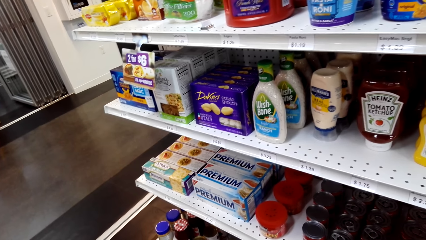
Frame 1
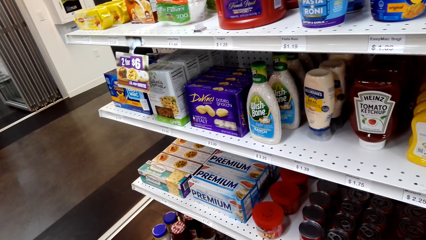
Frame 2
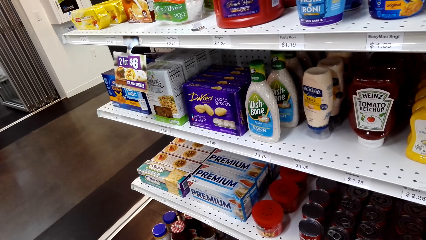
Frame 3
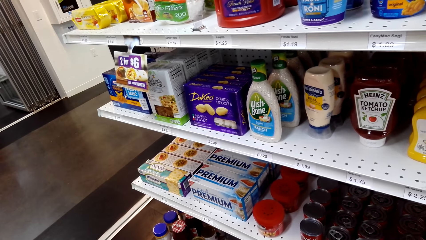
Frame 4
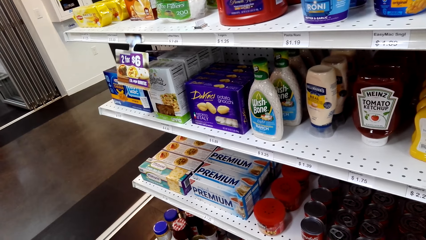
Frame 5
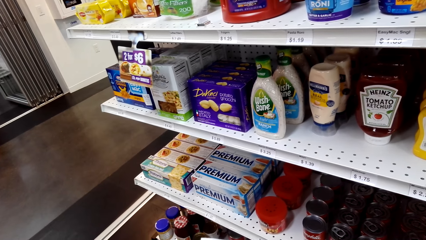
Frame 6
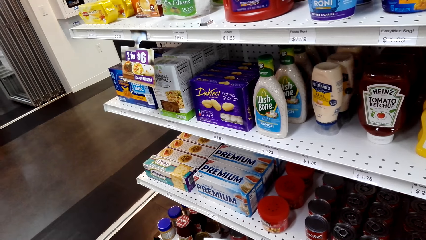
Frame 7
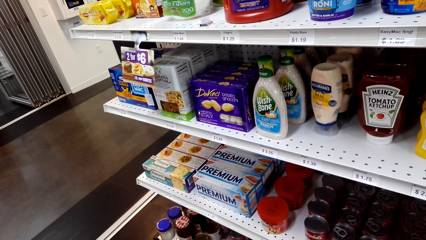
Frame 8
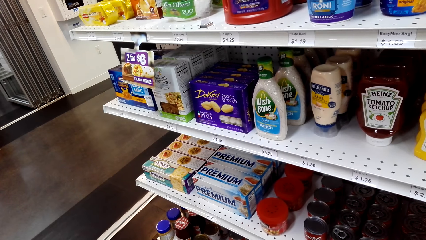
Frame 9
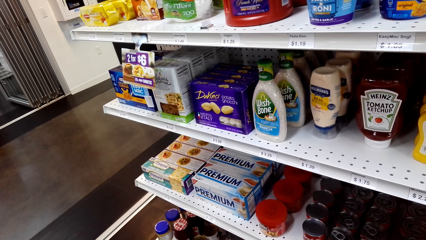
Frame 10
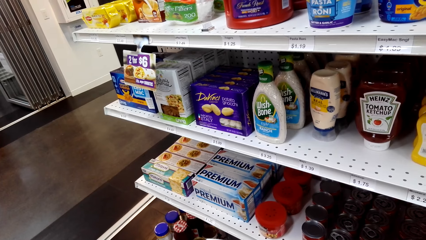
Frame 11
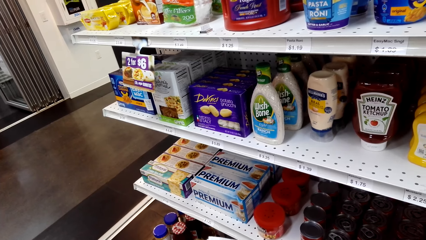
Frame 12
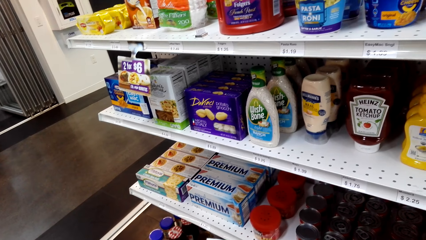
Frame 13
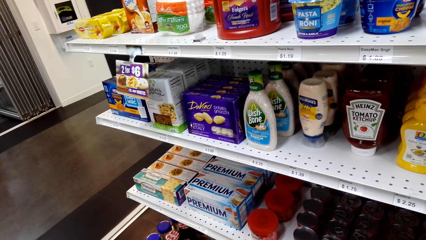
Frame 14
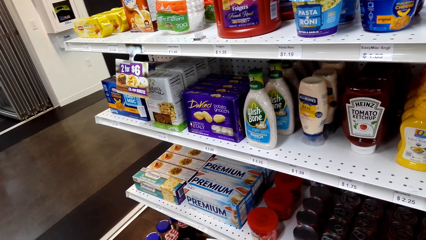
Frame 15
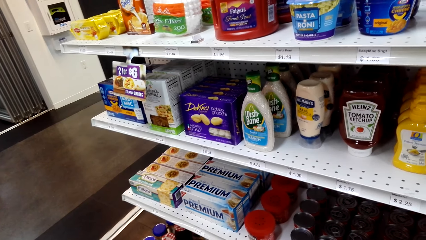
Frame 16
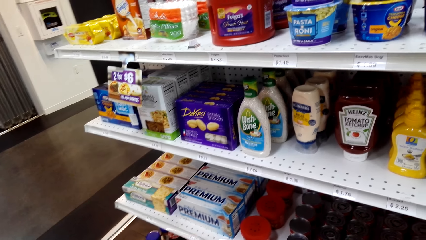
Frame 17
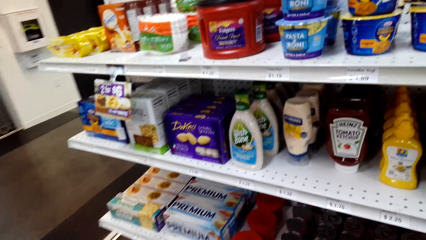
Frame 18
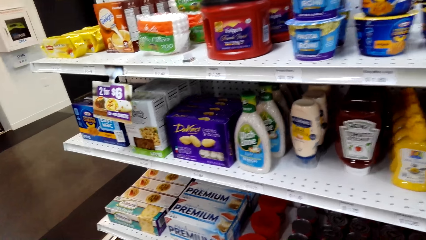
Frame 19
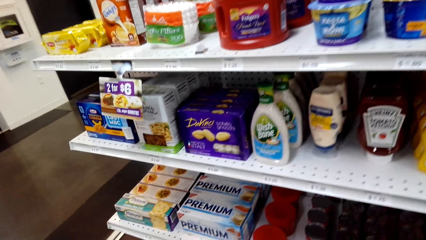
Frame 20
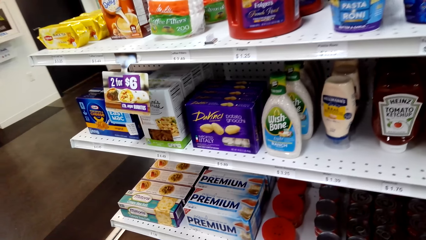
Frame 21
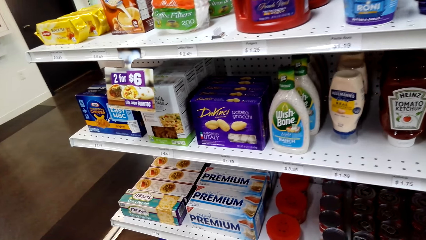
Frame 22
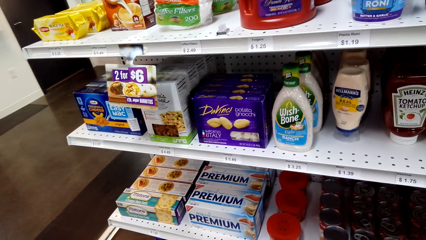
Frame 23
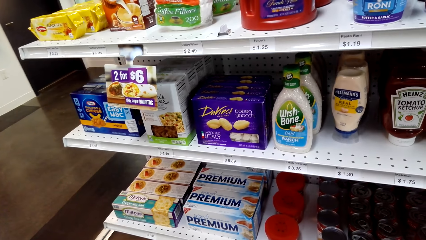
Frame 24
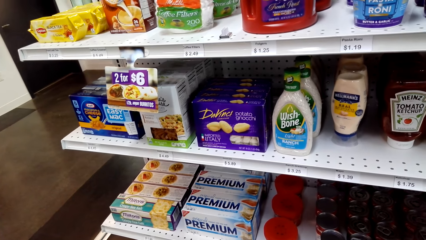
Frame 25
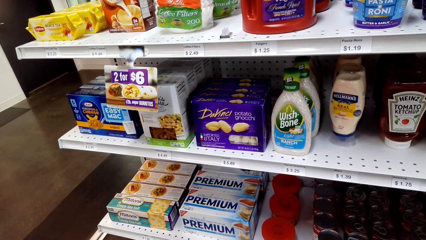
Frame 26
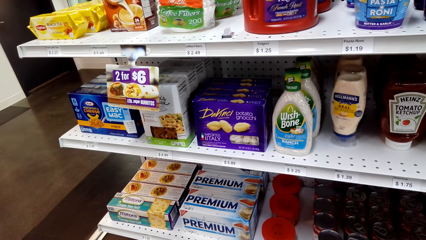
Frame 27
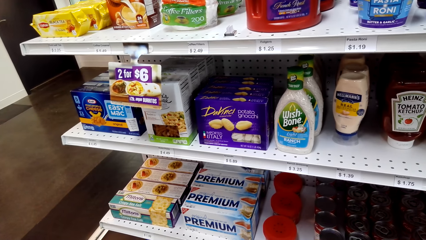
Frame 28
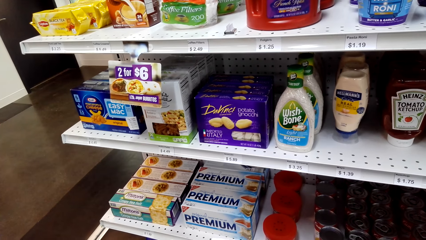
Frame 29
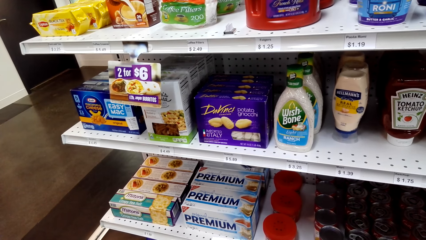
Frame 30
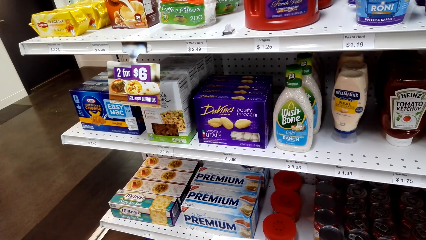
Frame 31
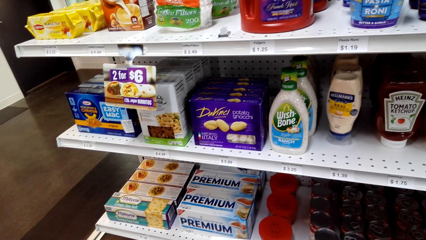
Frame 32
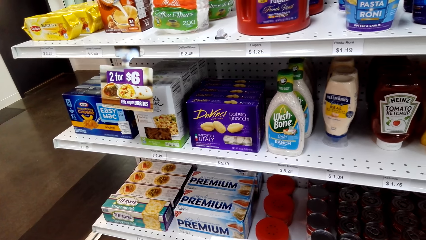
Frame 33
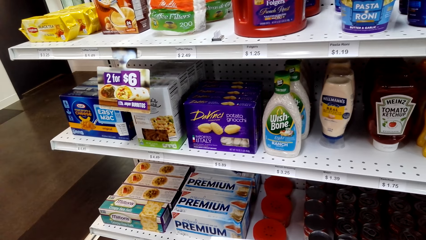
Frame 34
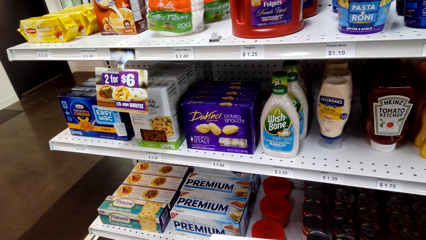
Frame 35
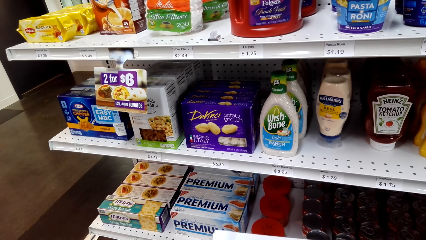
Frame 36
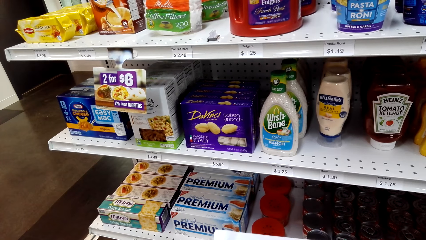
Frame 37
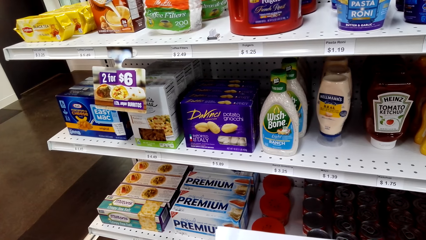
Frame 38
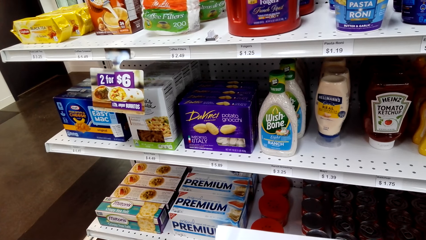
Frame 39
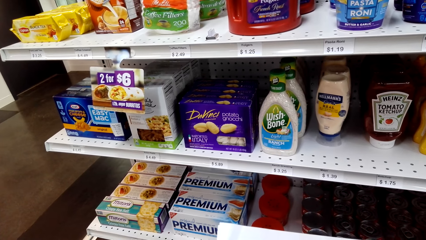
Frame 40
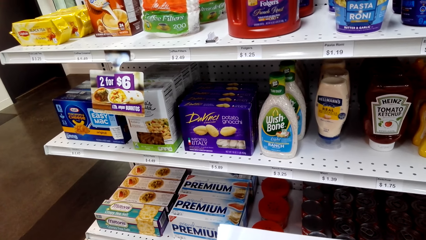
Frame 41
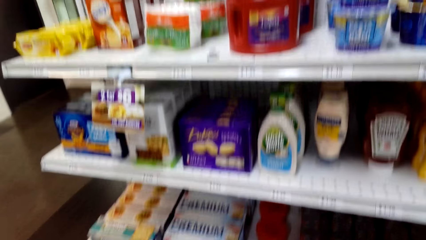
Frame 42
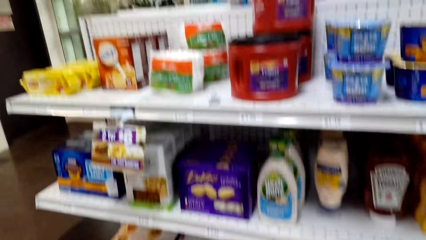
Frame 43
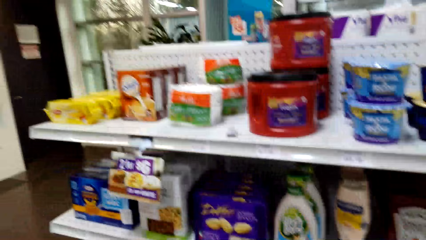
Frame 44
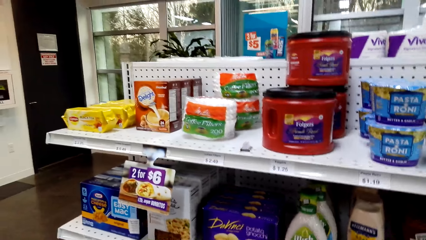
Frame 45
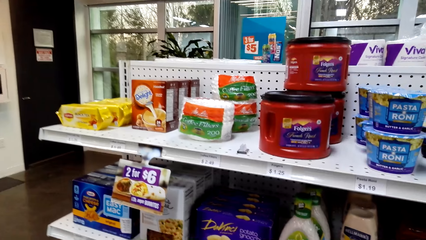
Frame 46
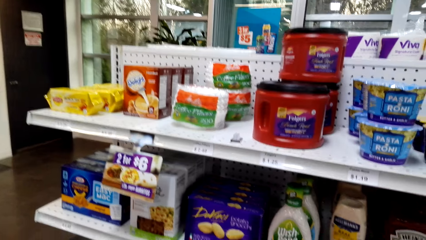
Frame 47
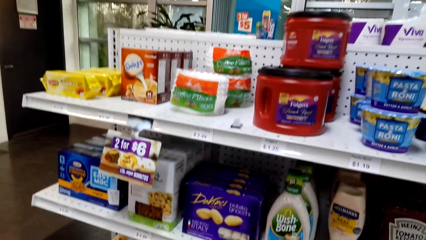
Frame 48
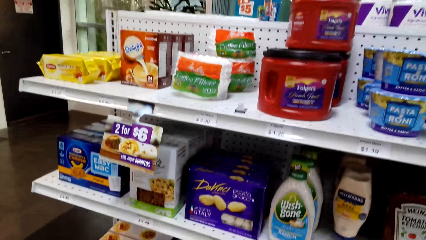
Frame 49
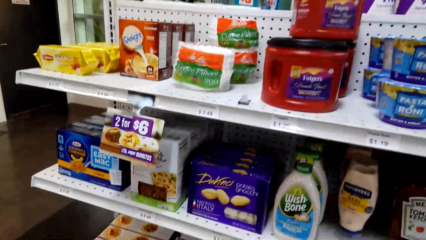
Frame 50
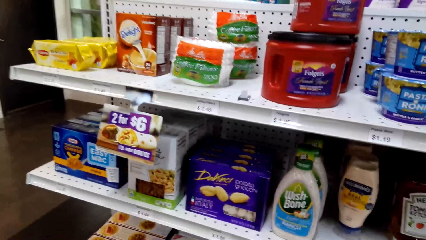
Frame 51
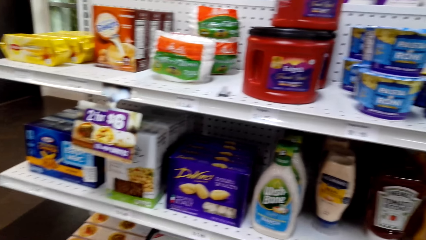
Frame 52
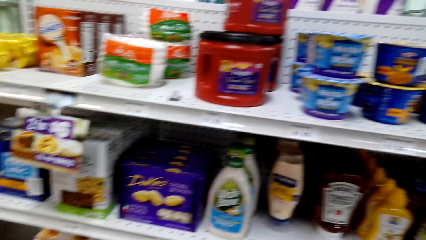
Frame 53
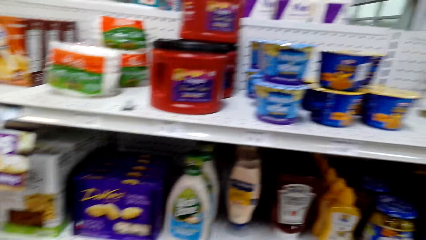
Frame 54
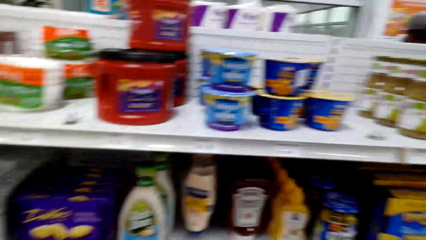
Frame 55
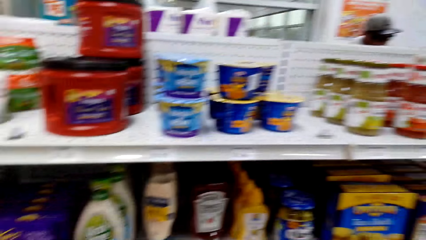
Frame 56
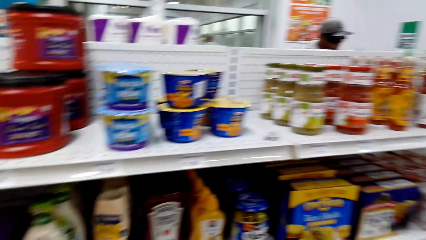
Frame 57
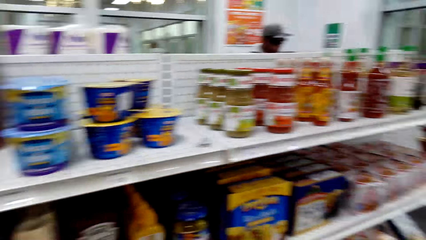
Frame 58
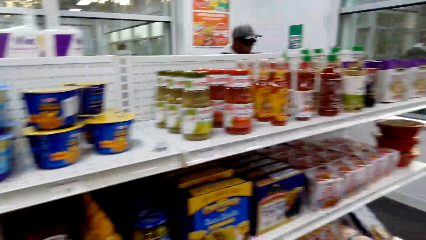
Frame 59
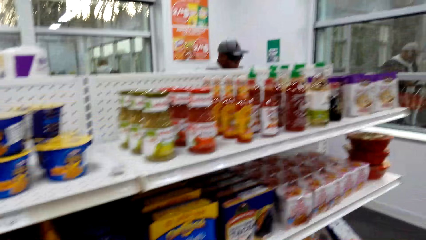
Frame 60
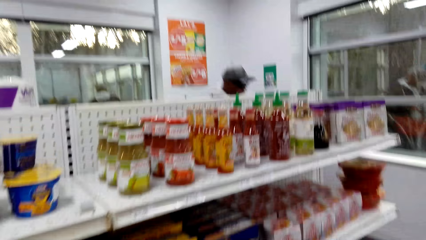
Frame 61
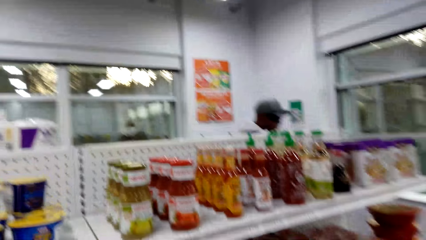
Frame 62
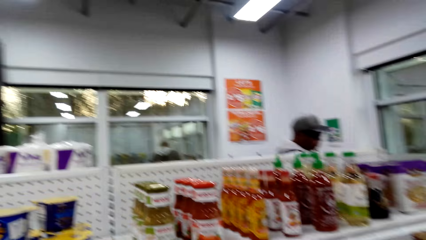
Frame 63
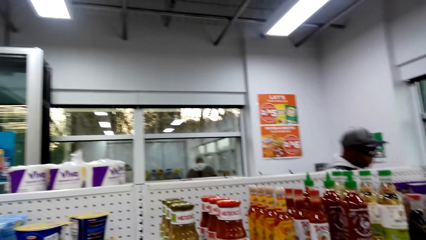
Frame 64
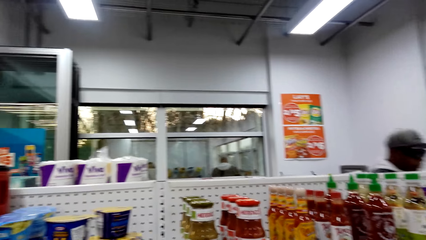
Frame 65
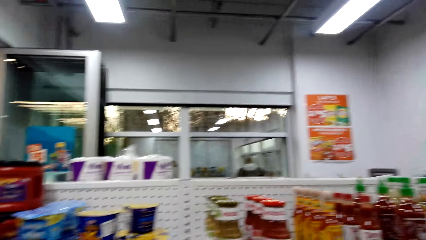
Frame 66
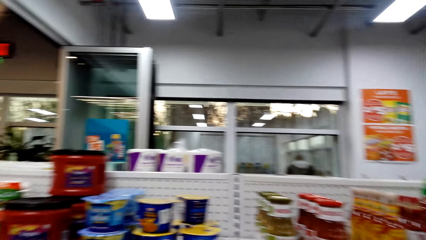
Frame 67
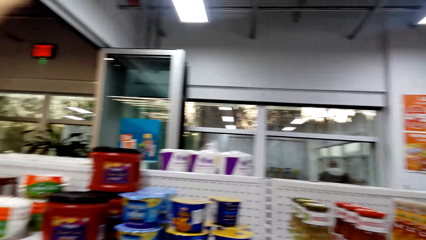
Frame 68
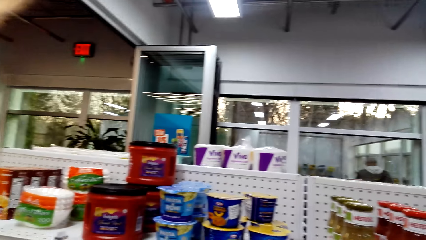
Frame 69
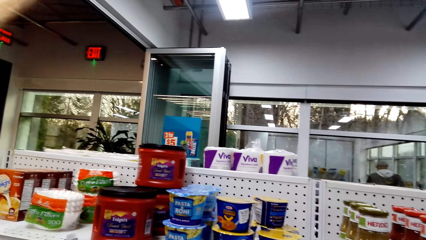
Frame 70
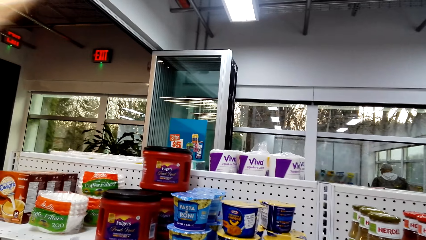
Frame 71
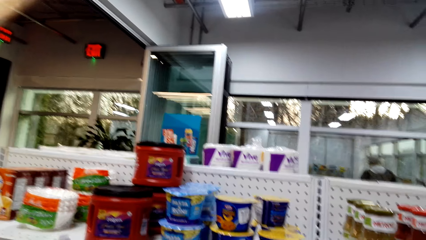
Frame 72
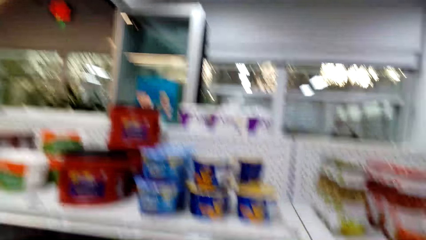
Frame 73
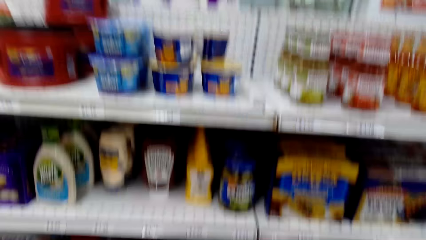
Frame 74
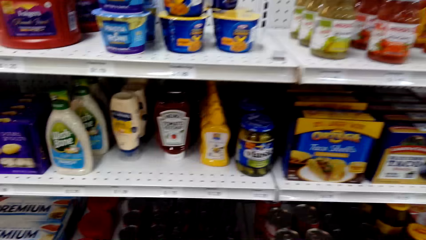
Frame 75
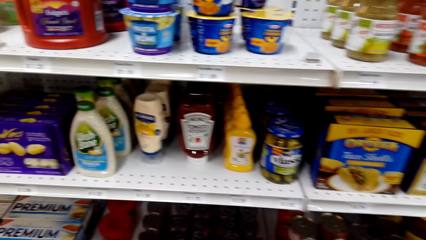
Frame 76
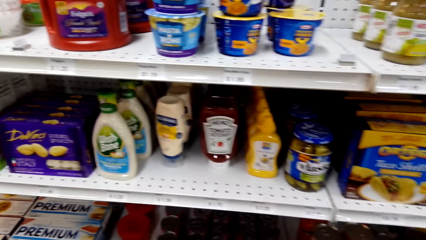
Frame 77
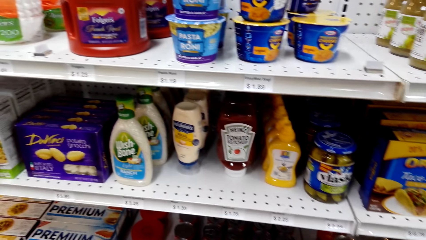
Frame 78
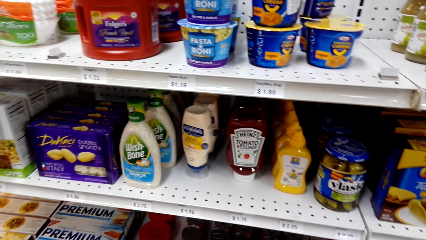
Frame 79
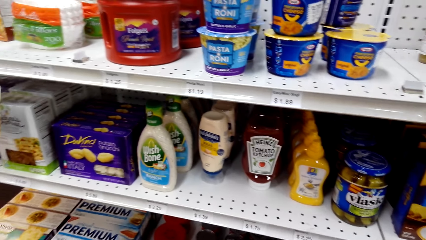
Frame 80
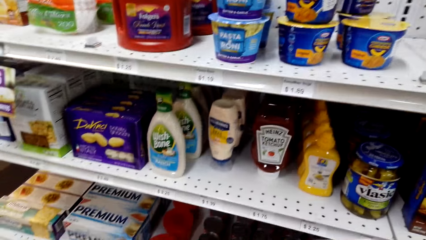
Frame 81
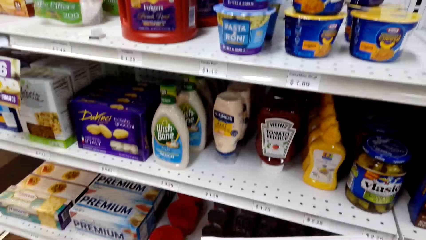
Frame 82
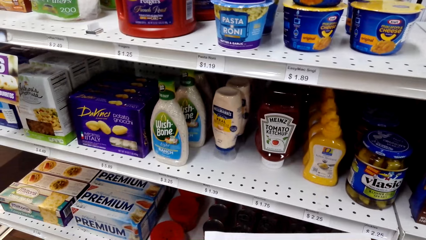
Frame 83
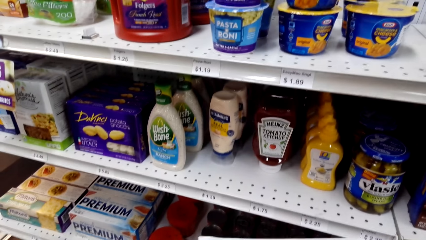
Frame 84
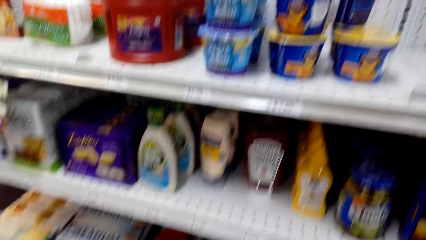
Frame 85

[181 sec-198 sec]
The camera wearer looks around. They move around.
